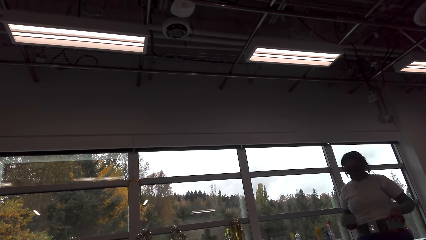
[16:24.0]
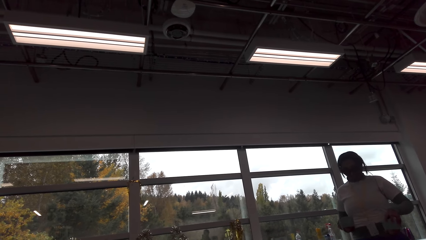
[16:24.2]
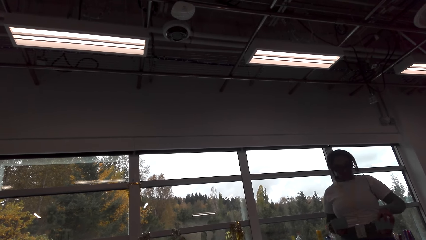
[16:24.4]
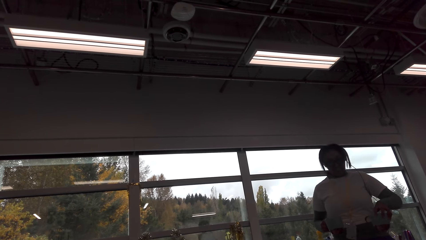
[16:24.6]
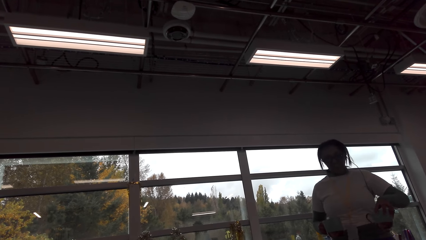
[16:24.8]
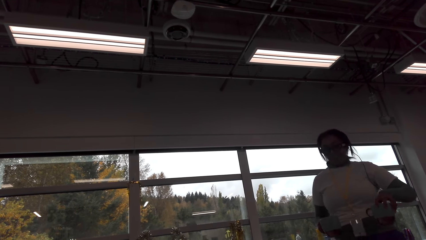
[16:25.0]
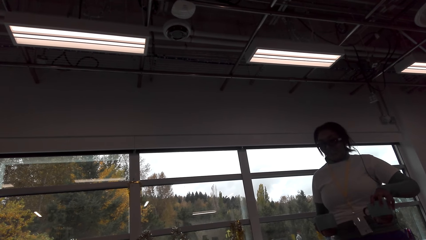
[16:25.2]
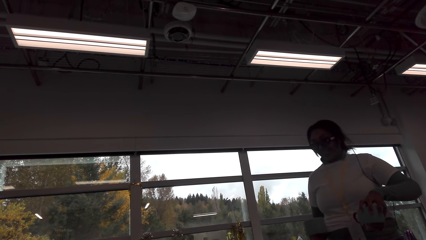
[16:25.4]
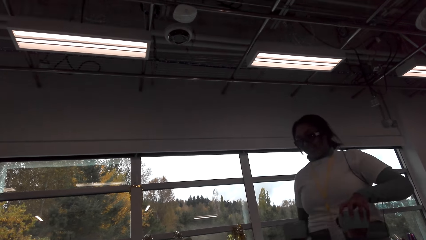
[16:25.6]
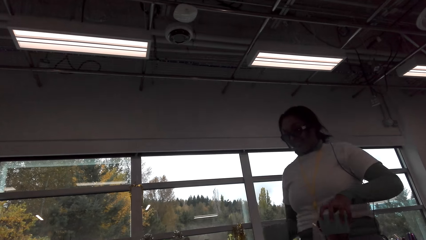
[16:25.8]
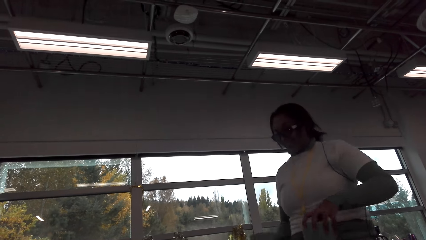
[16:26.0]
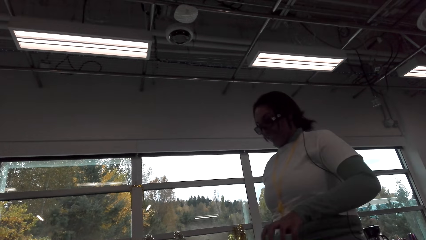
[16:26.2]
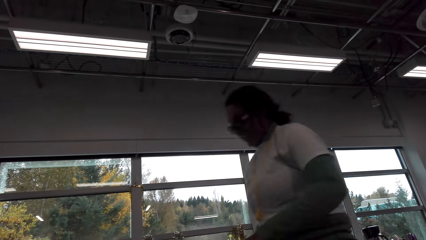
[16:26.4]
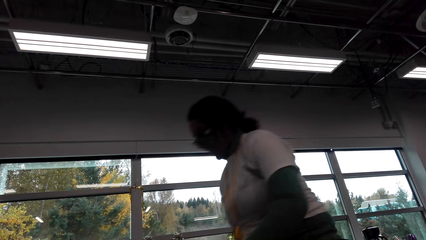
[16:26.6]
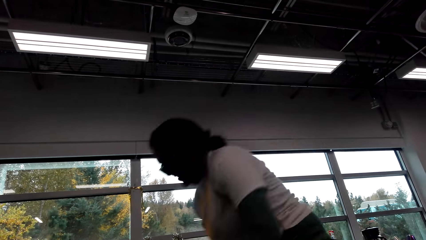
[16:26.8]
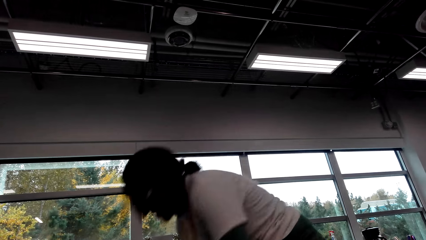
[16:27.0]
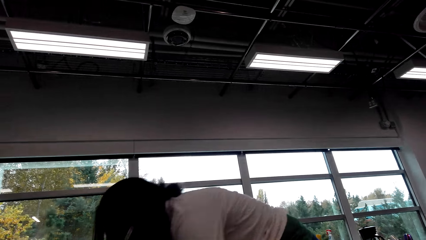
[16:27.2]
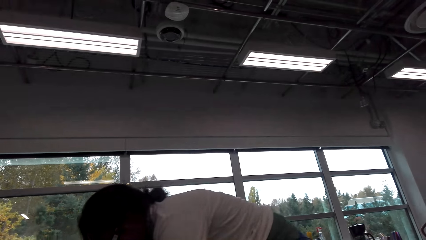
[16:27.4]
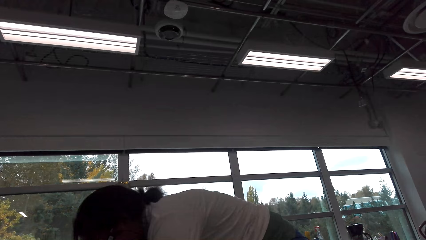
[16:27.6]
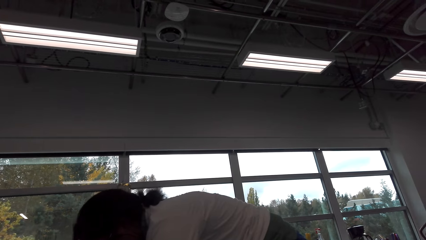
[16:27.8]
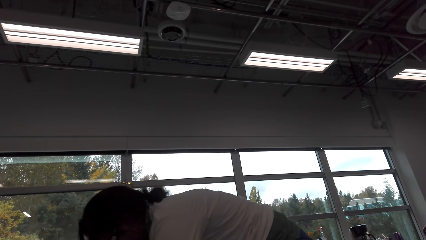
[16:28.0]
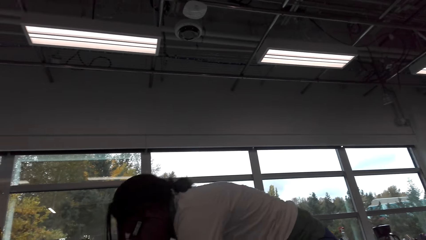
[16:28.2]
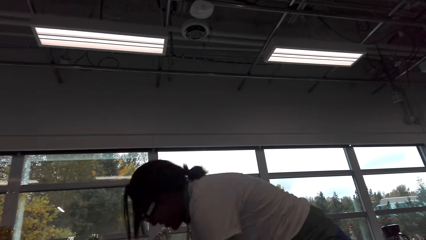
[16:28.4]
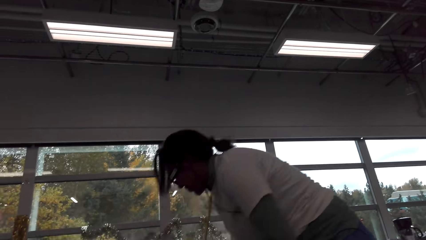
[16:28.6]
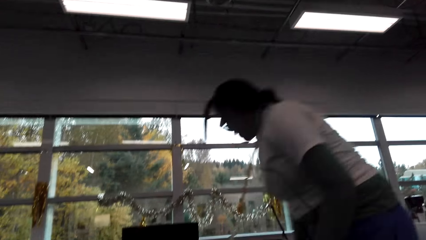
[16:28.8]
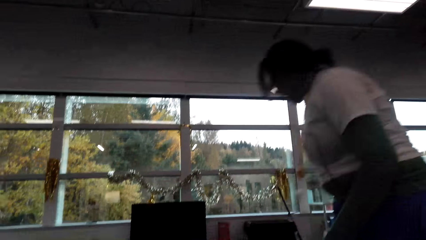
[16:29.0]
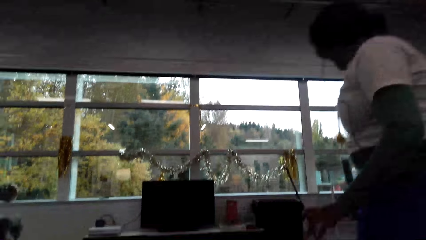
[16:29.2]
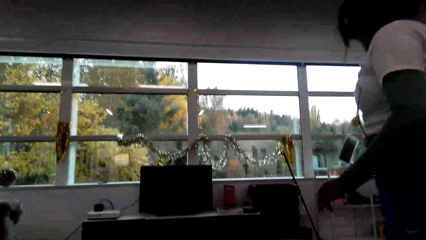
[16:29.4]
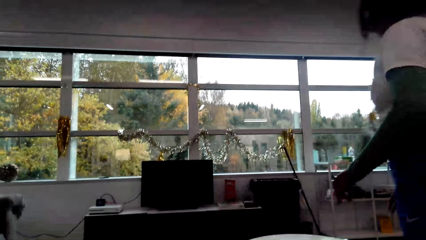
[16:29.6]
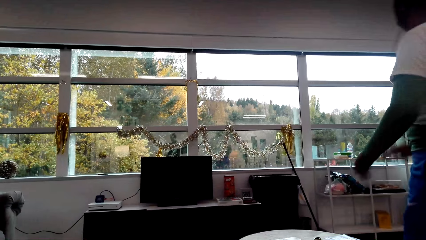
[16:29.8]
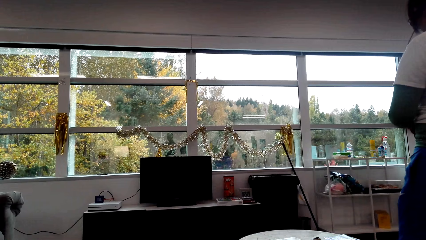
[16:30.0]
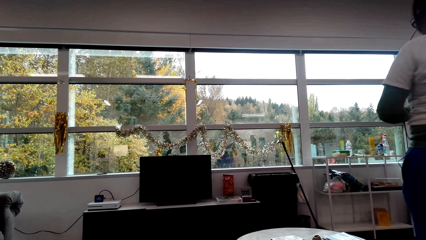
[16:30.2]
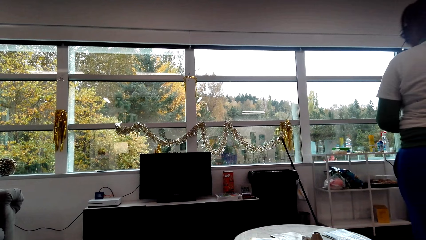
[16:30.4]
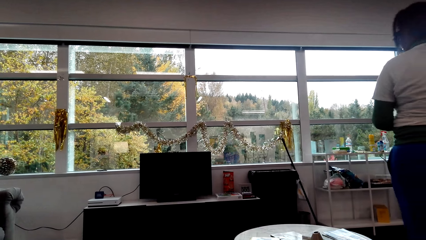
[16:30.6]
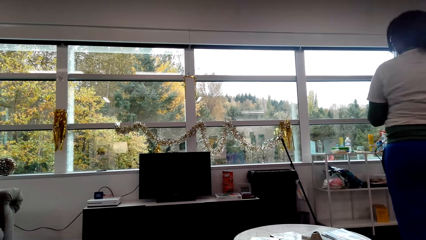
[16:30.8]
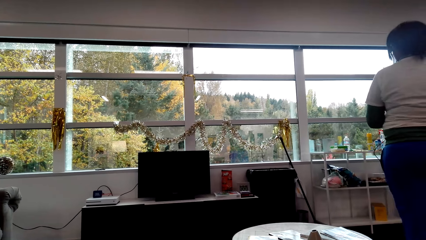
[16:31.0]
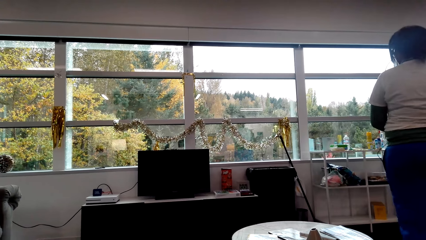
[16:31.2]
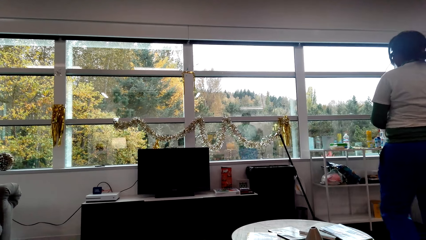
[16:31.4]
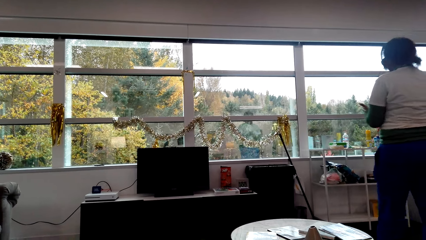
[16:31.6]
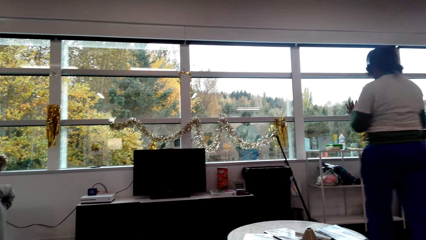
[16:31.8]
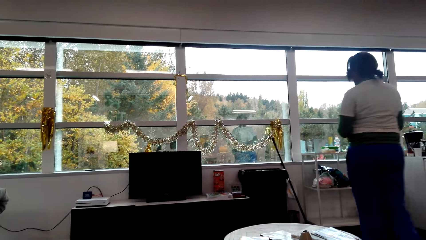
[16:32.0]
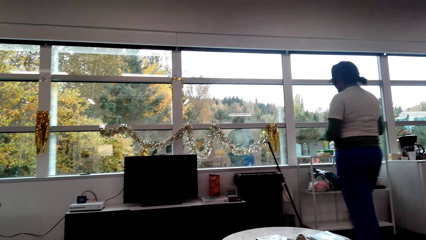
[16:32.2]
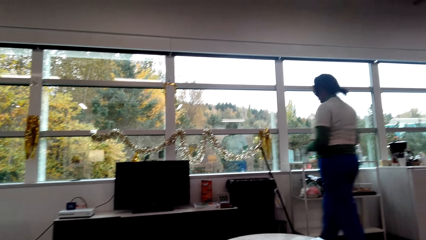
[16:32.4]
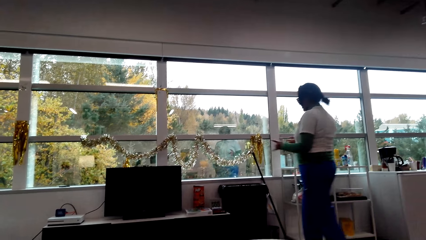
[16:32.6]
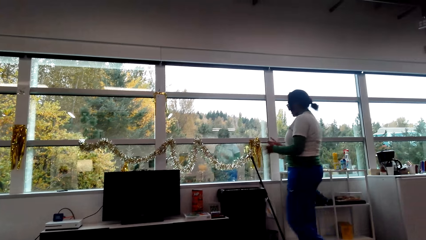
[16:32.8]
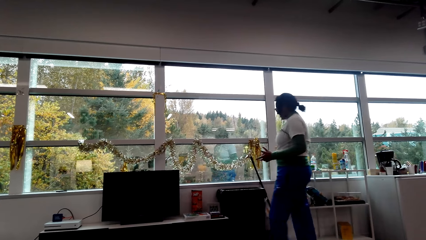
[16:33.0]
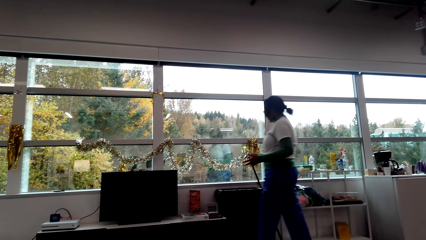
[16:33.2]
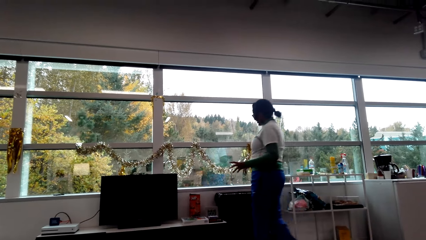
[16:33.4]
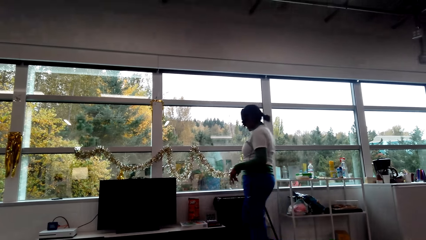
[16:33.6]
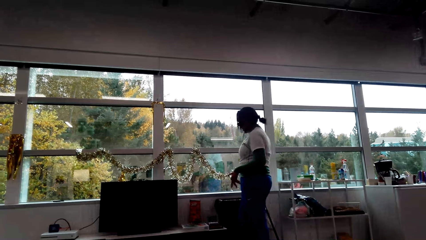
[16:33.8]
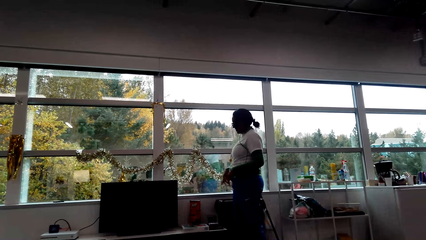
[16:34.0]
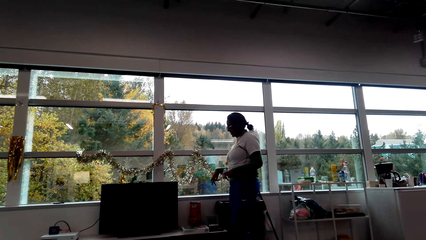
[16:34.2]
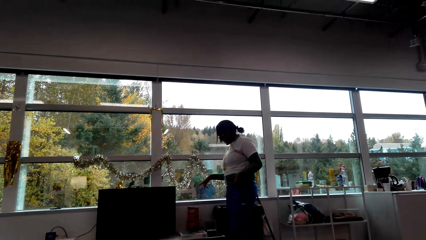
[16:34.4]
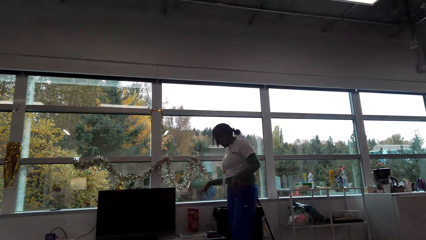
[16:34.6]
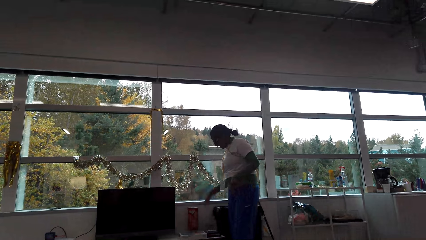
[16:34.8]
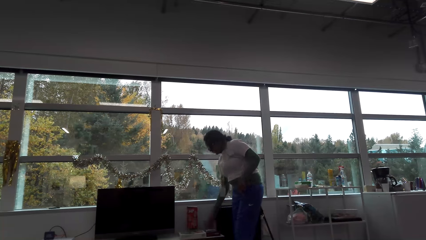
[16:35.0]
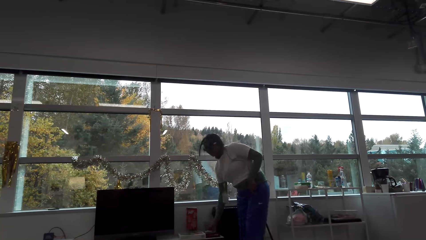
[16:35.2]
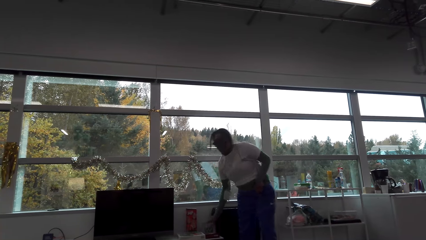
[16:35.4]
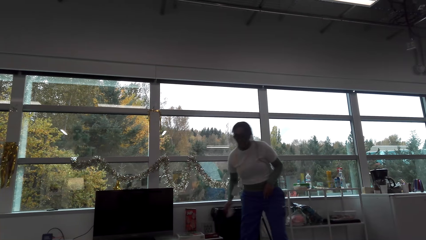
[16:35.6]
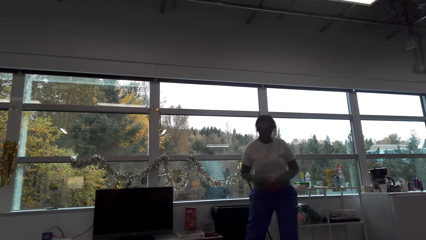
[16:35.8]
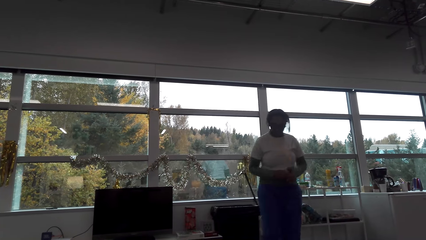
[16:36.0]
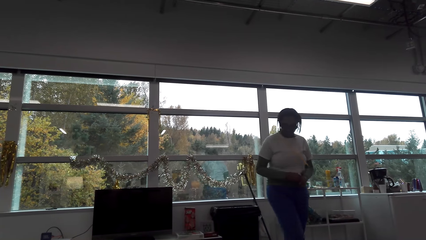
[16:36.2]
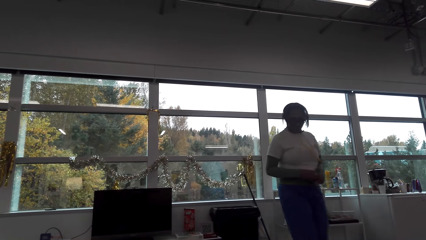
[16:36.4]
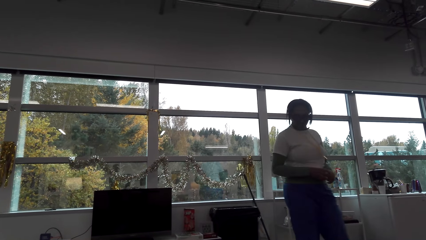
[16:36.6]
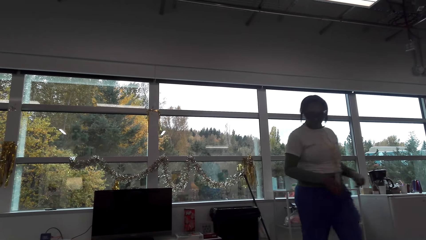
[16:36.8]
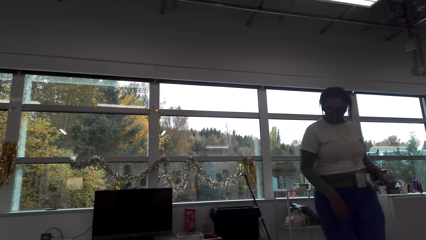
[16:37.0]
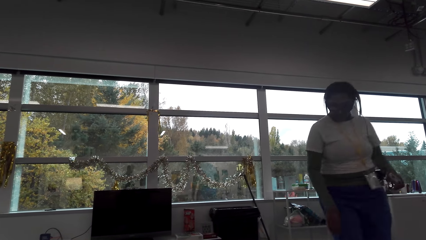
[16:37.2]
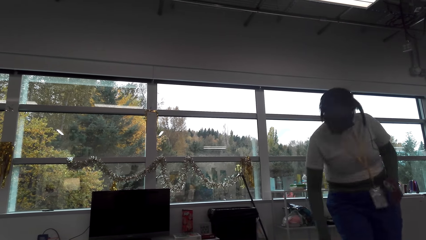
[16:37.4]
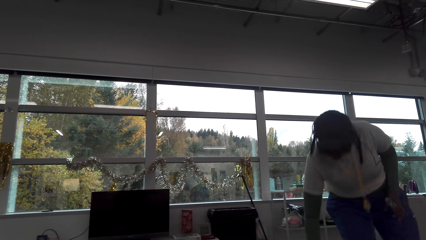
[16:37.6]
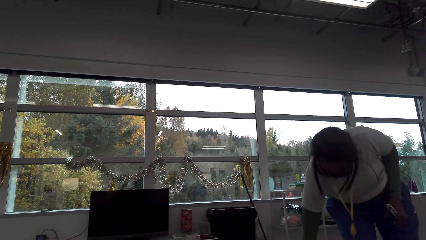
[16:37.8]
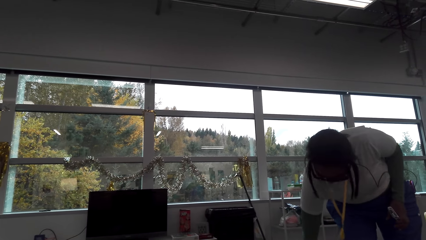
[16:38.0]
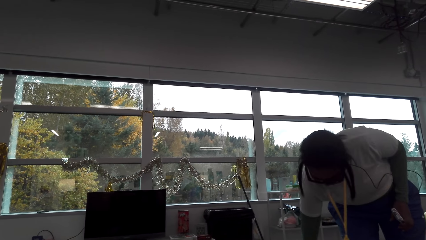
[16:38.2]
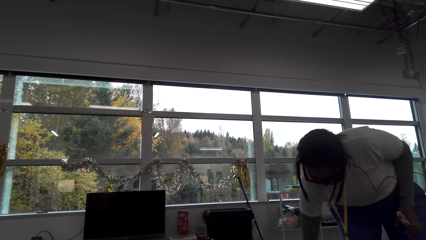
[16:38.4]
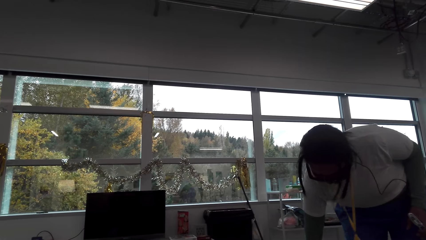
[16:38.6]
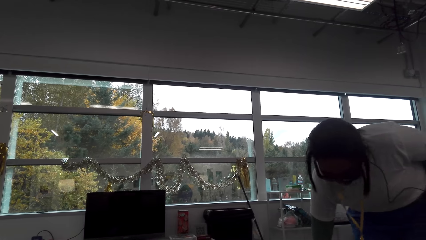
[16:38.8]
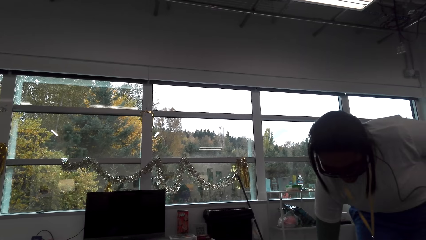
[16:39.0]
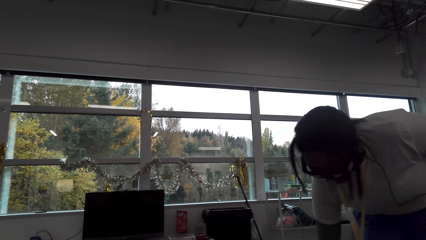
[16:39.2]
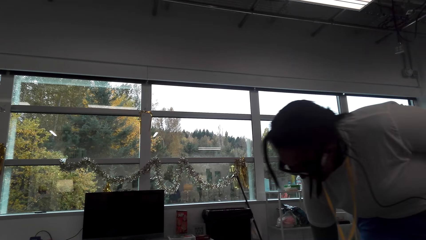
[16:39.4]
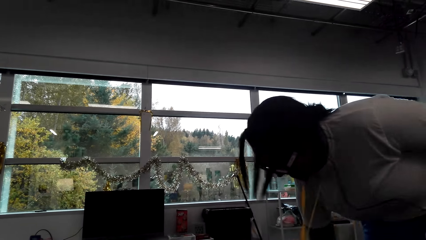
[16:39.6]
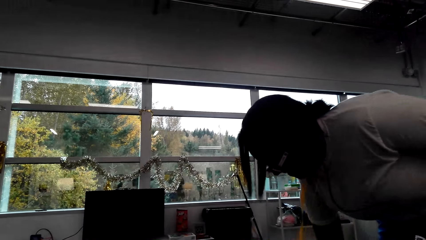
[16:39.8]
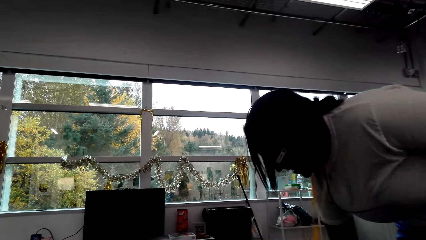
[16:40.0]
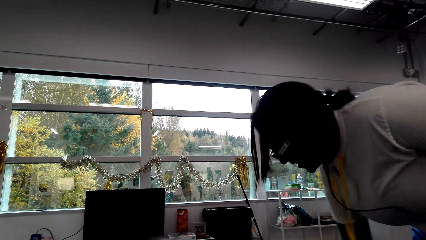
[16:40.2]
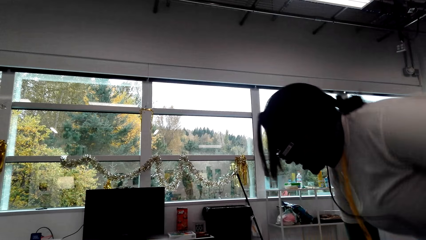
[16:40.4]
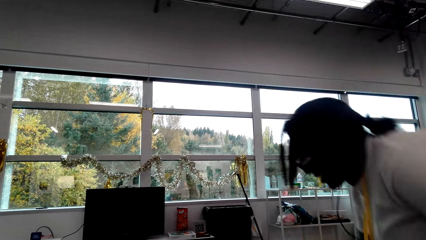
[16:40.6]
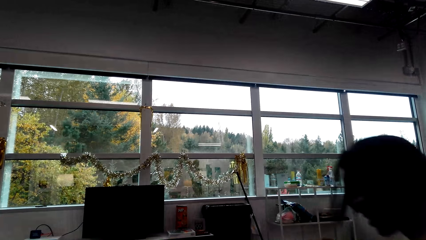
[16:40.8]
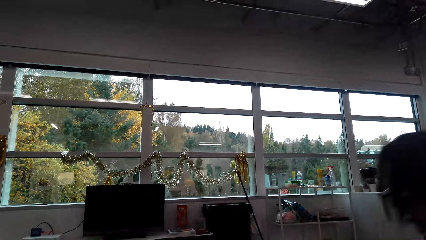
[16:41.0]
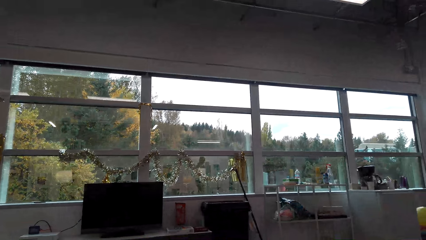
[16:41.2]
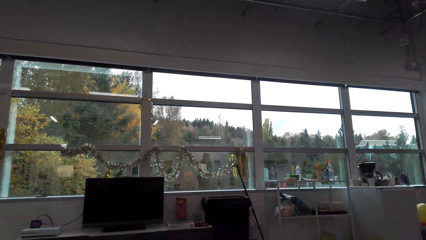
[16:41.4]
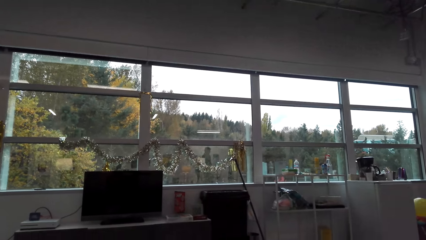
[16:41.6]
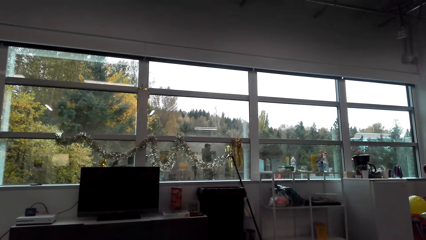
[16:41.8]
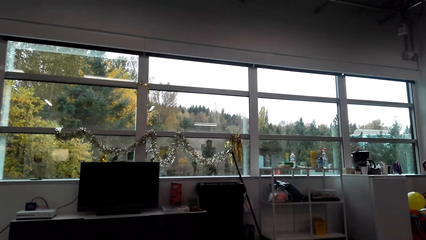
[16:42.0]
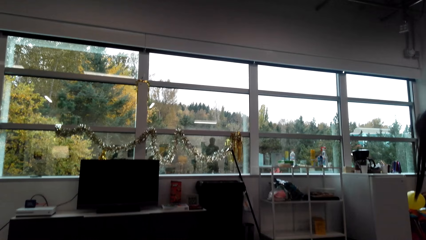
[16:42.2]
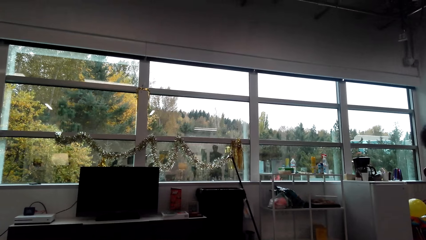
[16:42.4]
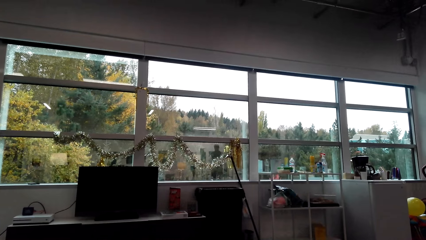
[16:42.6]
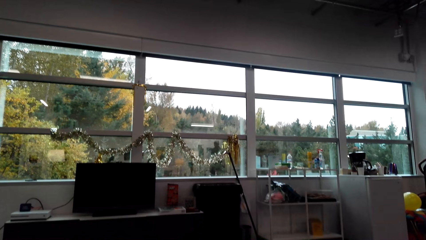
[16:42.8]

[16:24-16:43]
A woman places the cups on the table. The woman walks around the room, picks up something, walks around the room and sits on the couch.
